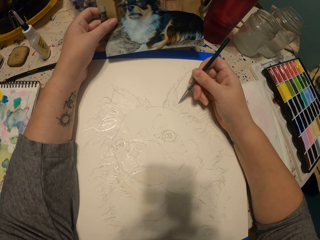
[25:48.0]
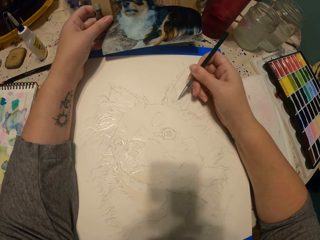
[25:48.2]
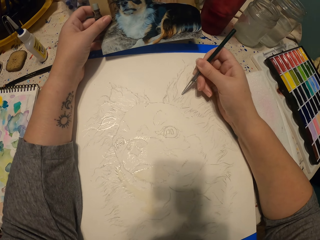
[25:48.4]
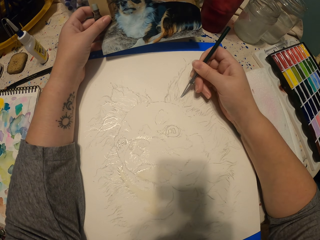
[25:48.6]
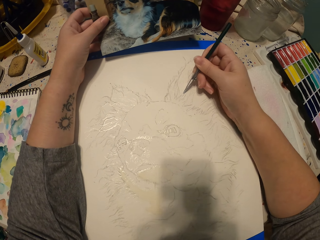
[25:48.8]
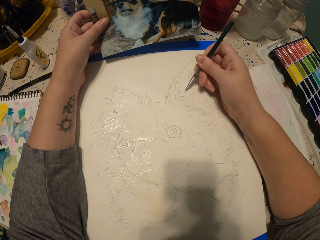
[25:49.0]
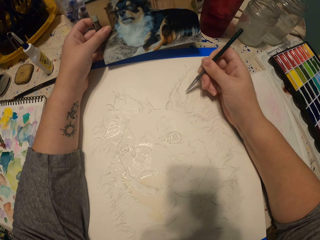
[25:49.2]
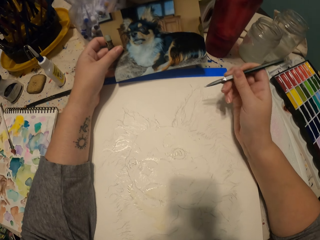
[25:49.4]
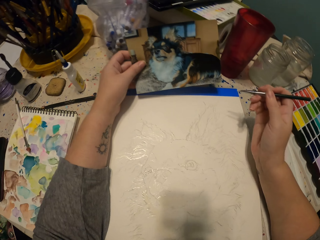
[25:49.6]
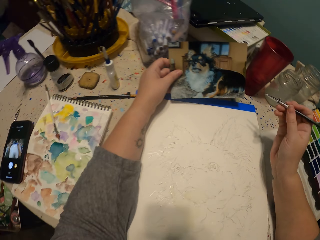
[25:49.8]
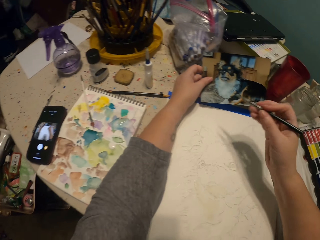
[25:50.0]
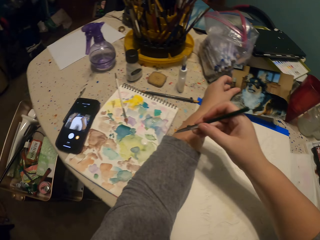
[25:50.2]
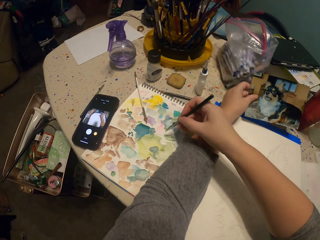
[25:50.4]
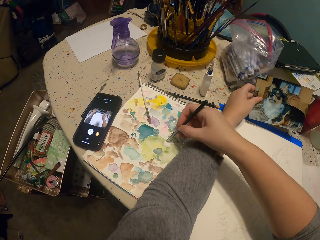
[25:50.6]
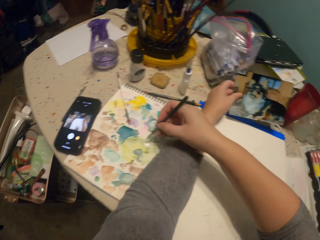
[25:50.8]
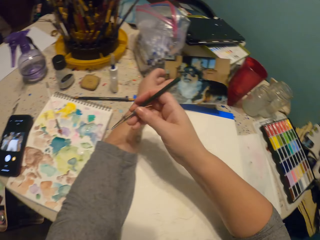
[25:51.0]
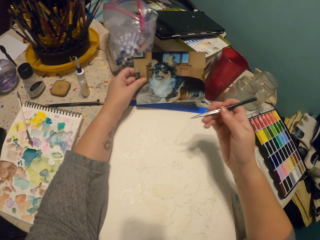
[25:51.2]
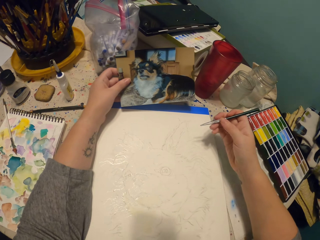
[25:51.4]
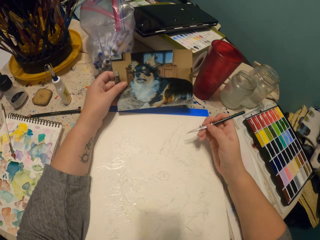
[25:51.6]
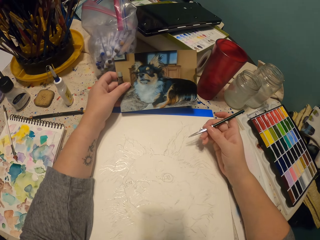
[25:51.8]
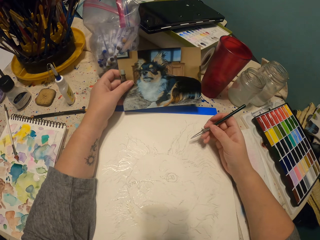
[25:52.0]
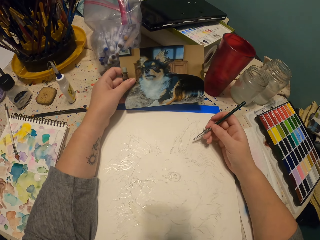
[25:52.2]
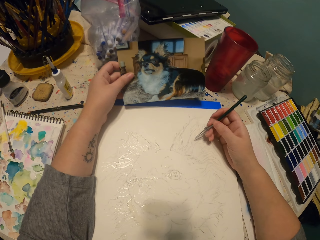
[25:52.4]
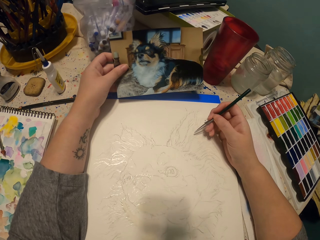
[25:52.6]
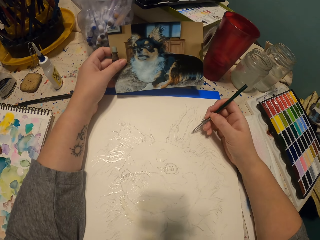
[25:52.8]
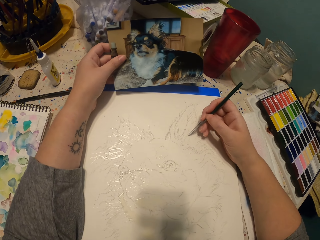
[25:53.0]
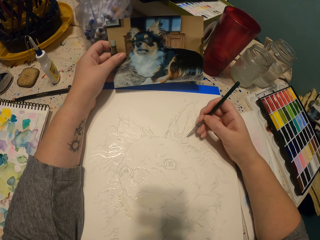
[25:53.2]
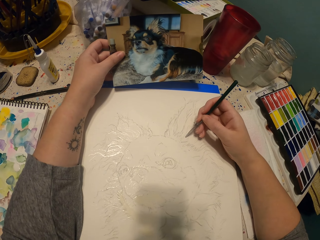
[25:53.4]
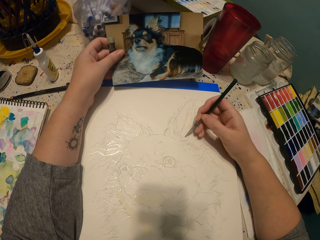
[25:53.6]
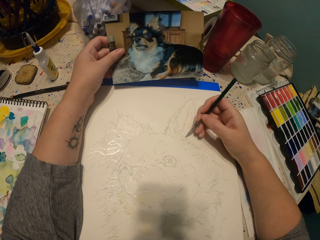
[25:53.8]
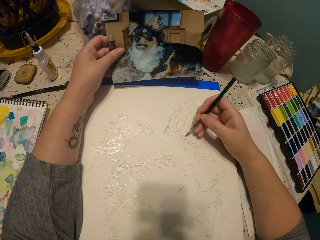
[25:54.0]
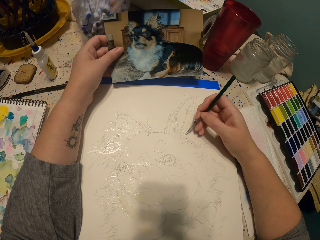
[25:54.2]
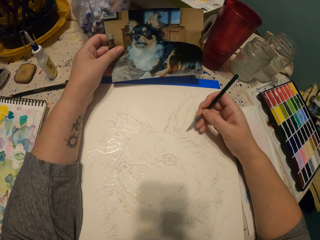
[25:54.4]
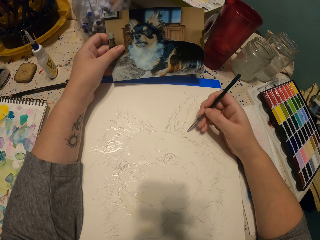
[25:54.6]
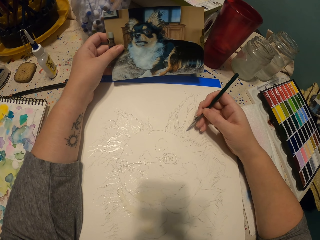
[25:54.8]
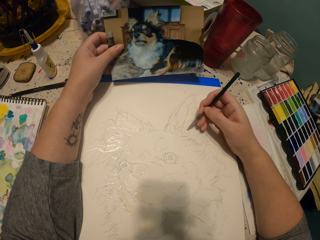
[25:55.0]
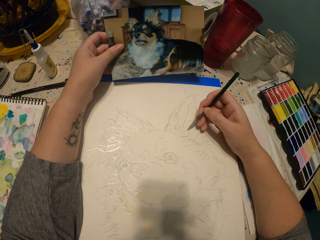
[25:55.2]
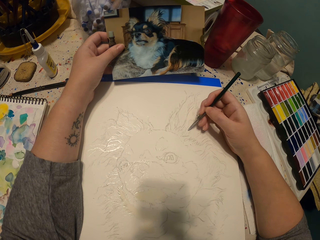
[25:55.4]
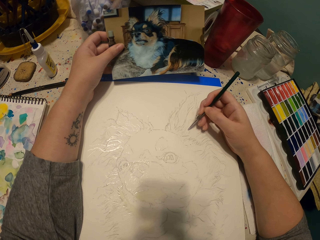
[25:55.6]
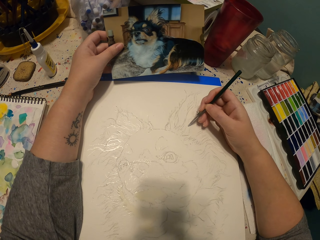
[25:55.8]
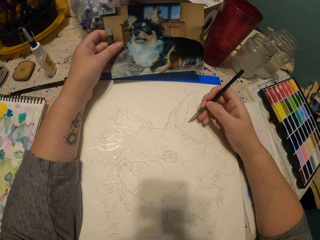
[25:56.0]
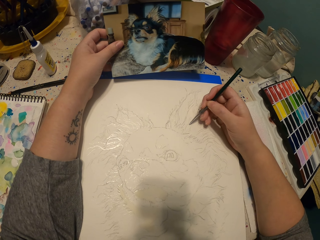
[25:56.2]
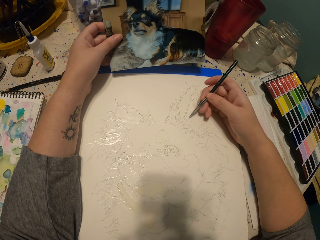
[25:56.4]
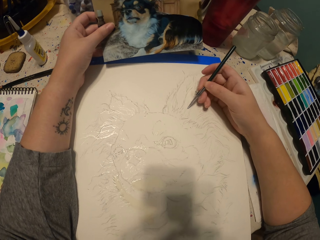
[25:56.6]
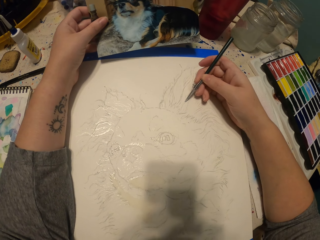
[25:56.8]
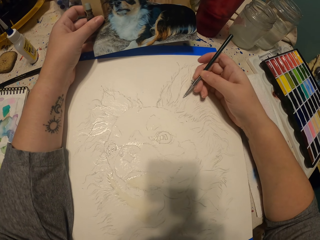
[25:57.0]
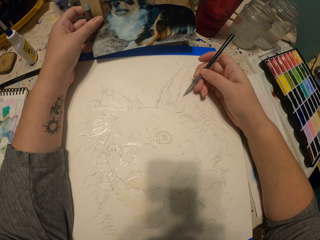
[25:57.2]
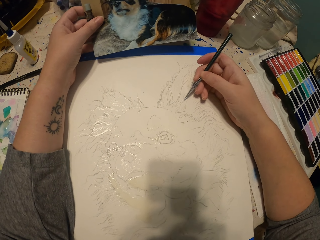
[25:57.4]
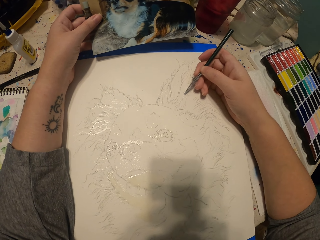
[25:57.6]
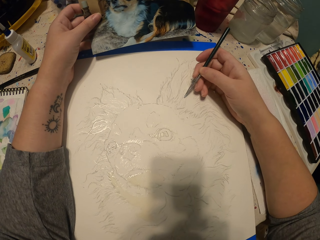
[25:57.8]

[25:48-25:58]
The camera wearer lifts their hands up. They dip the drawing pen in water paint. They sketch an ear of the dog on a piece of paper.

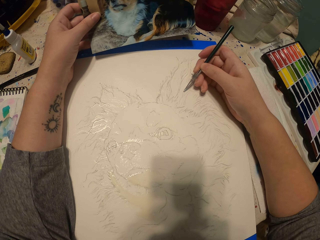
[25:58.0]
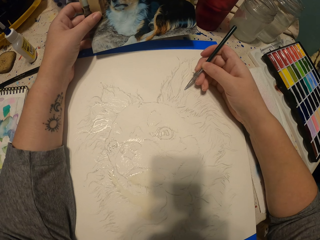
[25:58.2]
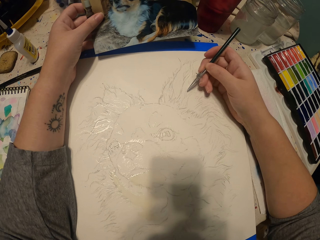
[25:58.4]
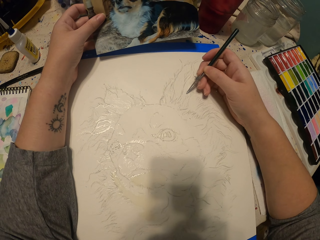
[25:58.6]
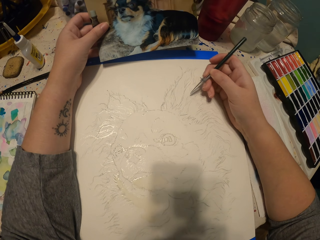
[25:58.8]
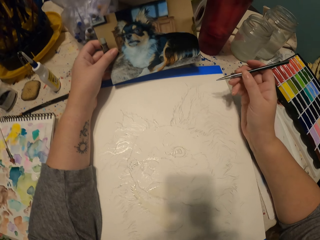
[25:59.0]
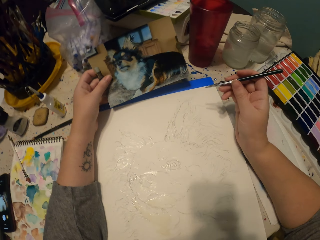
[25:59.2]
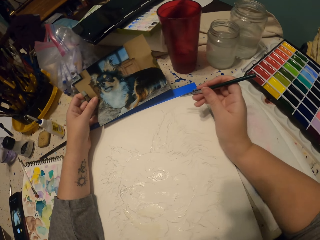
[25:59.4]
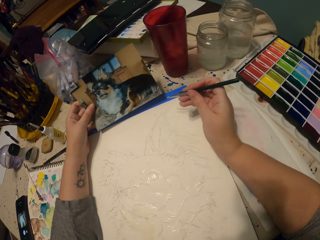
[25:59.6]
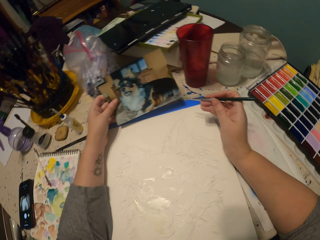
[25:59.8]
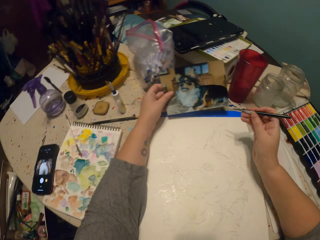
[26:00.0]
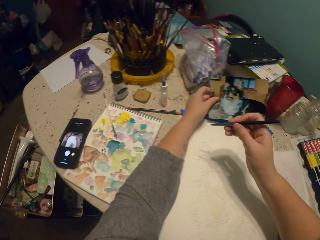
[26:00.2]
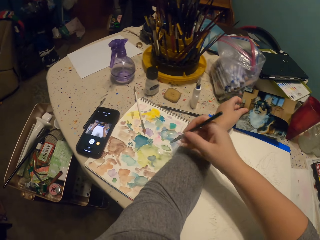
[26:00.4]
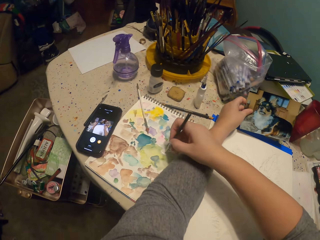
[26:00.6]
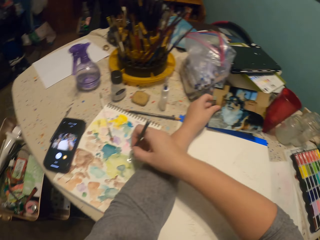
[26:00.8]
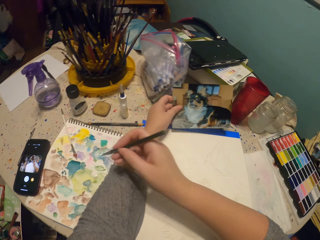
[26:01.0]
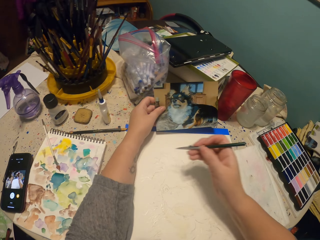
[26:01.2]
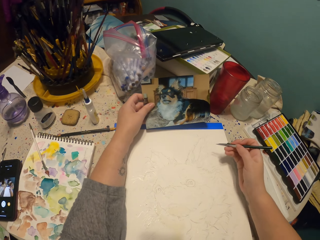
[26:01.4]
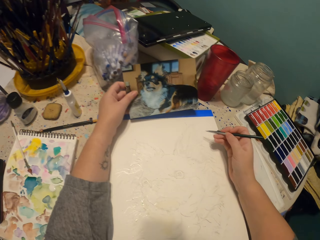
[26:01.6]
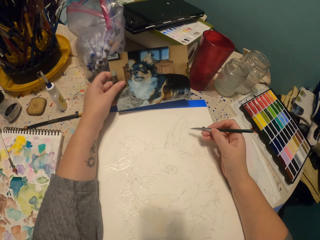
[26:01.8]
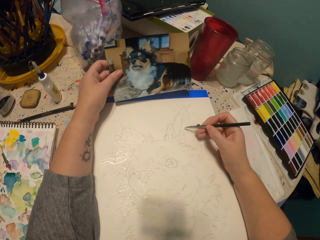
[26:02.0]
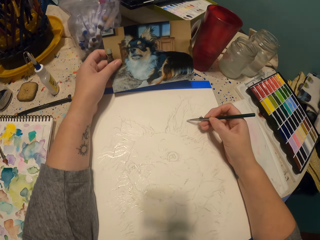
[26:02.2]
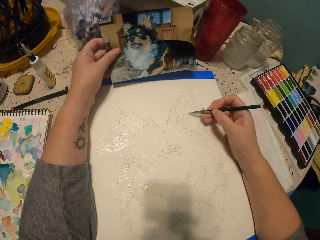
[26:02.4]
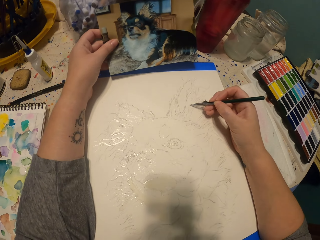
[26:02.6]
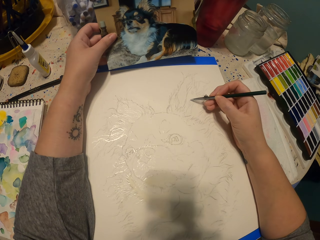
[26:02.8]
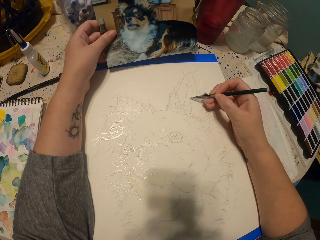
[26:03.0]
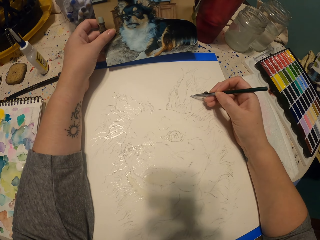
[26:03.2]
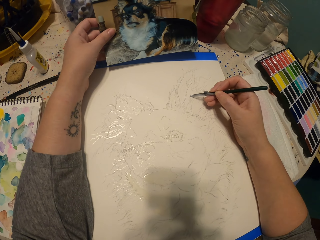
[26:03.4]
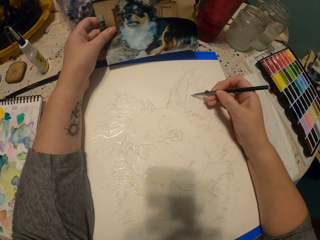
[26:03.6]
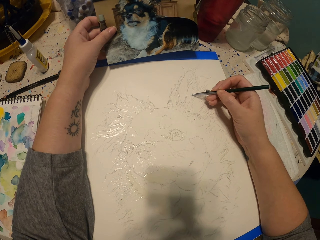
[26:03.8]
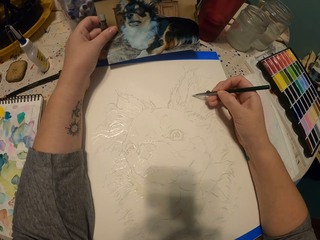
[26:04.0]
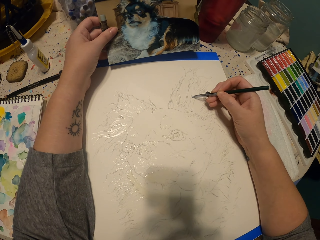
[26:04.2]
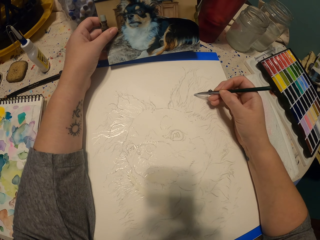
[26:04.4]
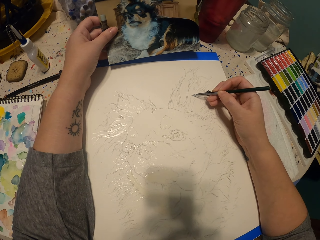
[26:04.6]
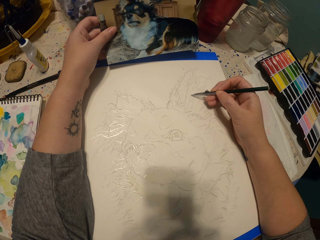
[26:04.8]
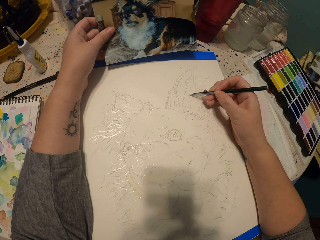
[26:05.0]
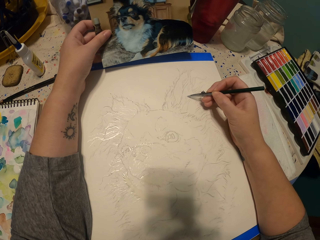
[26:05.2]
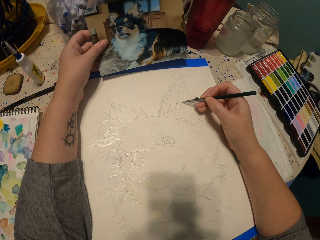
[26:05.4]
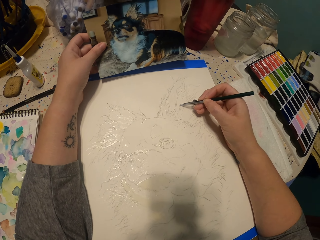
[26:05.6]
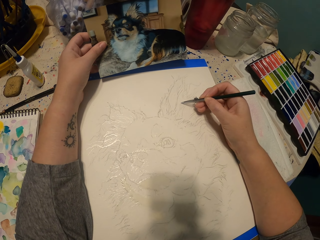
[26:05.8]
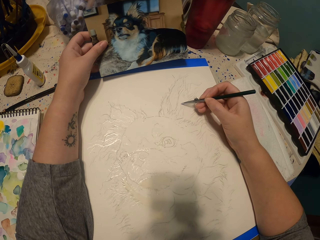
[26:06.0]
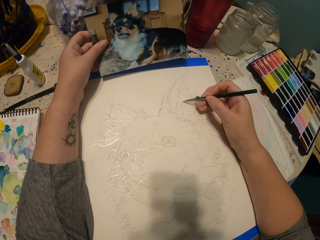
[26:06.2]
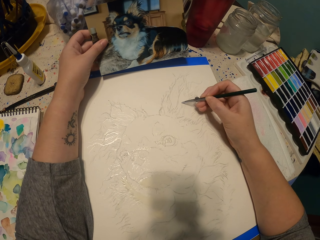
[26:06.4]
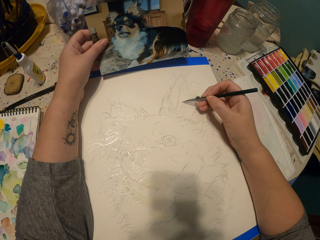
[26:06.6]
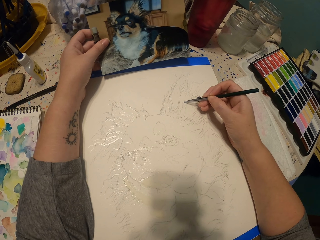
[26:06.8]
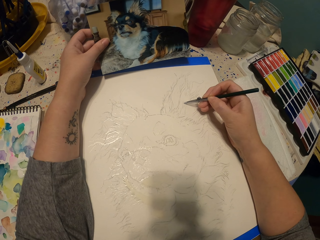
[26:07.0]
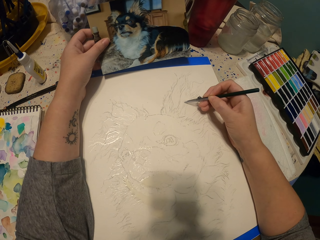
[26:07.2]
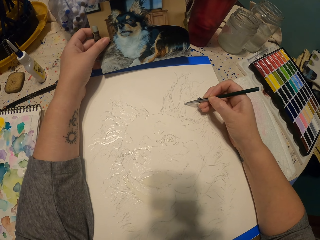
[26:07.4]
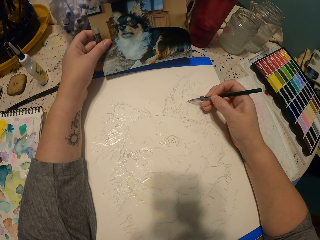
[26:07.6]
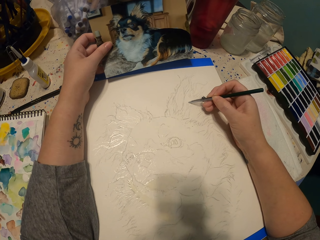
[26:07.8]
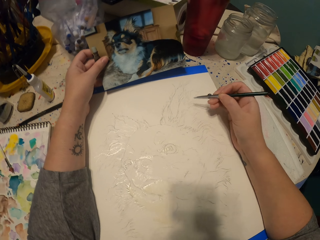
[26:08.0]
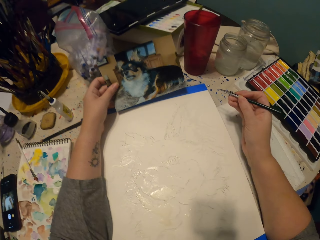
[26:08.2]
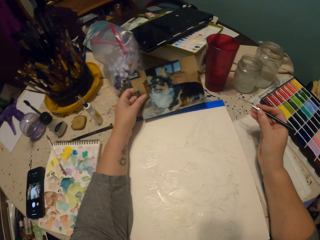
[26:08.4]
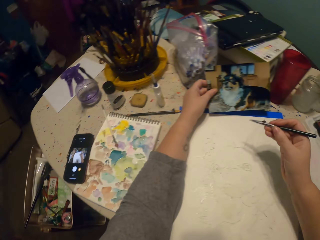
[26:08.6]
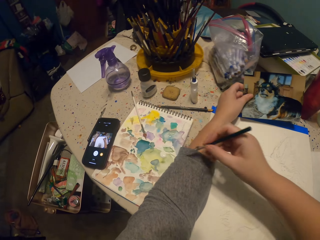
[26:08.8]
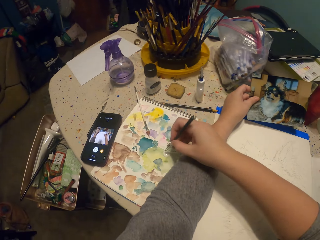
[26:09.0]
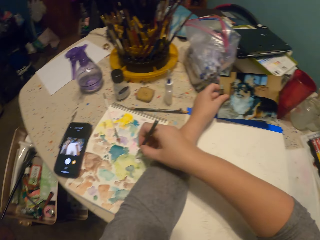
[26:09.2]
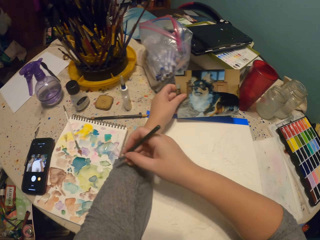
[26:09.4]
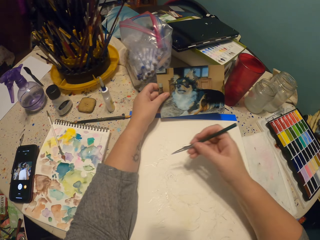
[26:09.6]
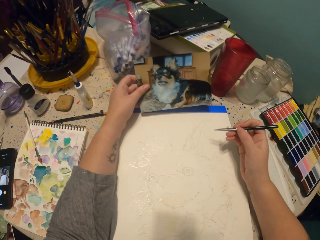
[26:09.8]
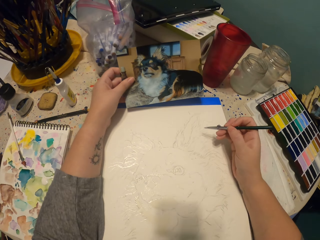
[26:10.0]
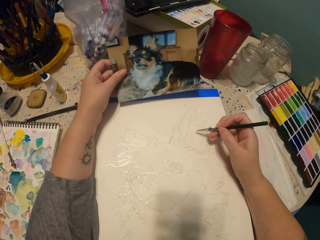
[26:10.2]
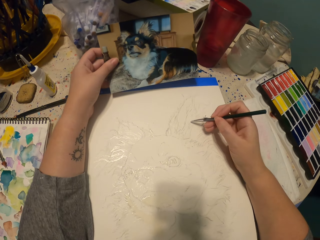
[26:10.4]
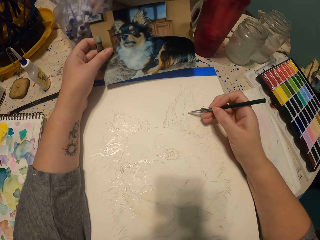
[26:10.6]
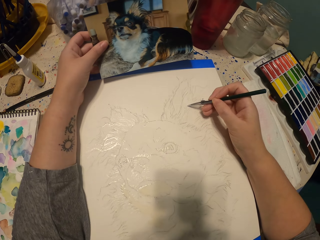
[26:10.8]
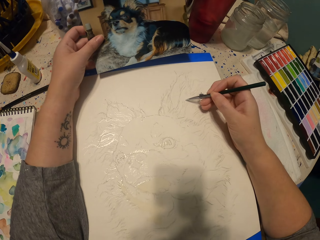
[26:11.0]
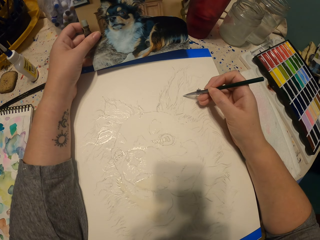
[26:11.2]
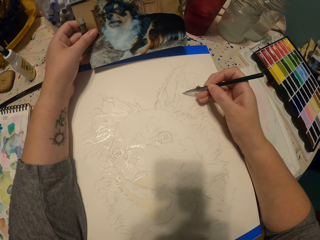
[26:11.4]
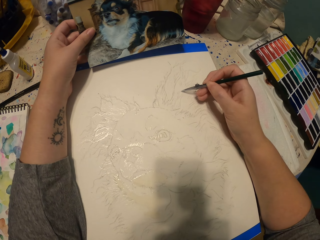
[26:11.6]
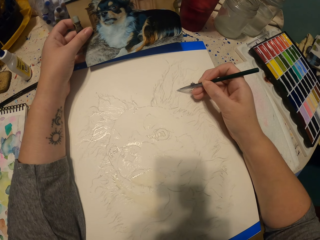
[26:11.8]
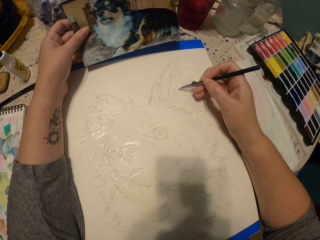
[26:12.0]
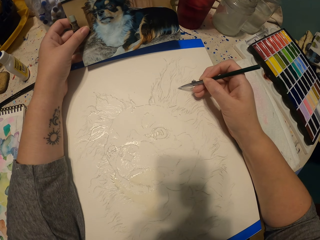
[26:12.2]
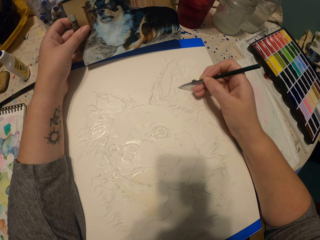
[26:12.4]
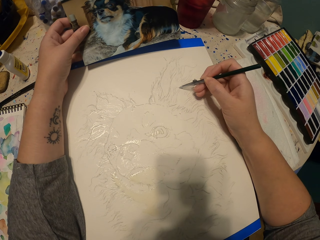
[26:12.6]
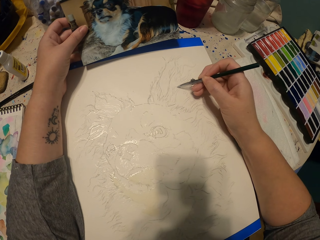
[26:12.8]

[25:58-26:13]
The camera wearer dips the drawing pen in water paint. They look around. They sketch an ear of the dog on a piece of paper. They dip the drawing pen in the water paint. They look around and lift their hands up. They lift their hands up again. They sketch the ear of the dog on the piece of paper.
